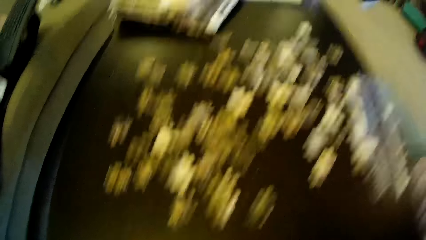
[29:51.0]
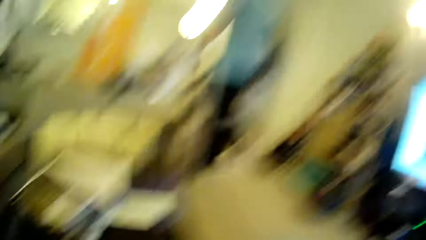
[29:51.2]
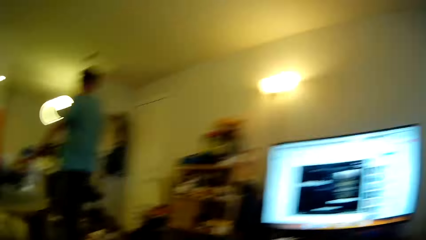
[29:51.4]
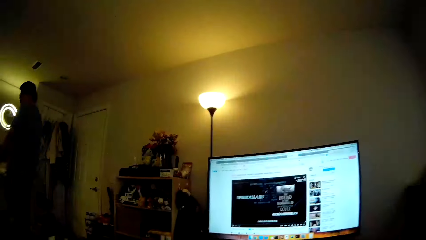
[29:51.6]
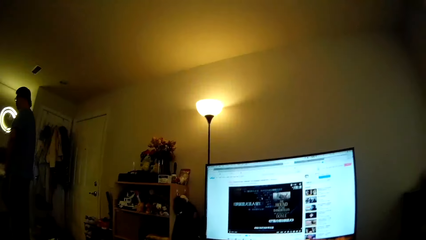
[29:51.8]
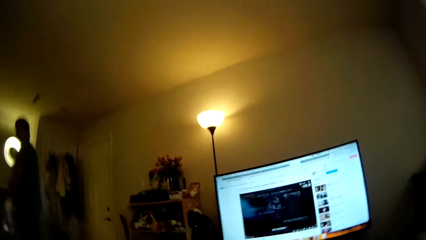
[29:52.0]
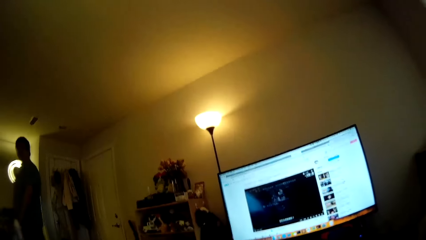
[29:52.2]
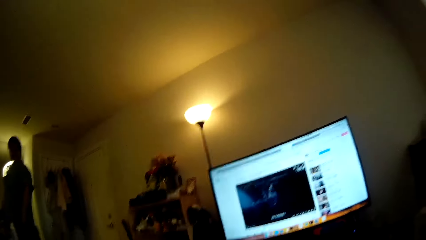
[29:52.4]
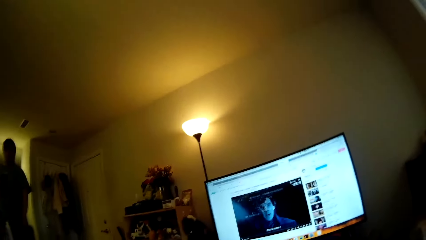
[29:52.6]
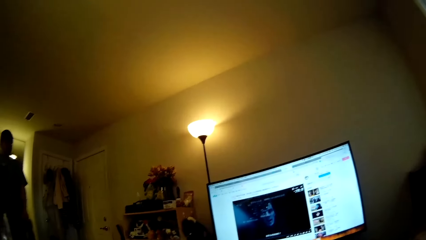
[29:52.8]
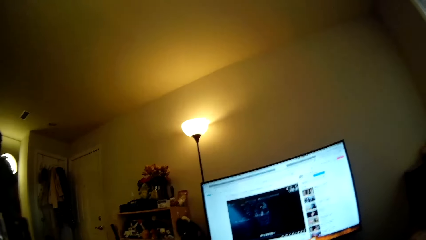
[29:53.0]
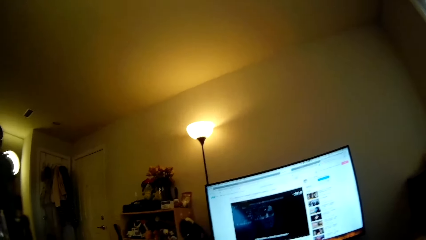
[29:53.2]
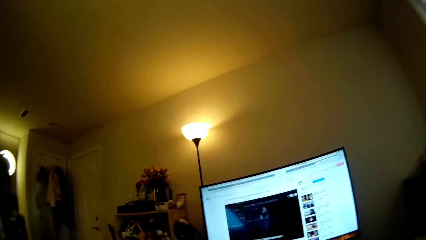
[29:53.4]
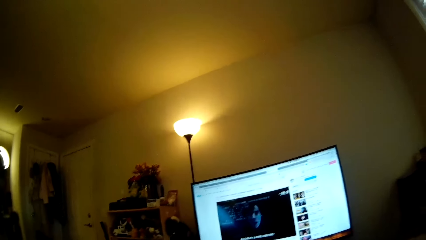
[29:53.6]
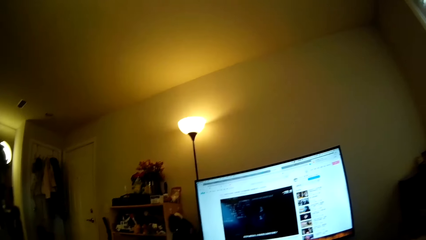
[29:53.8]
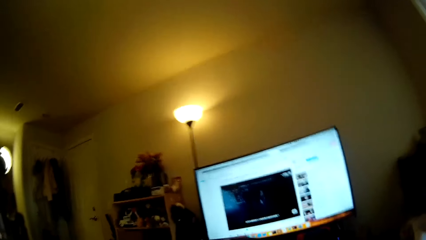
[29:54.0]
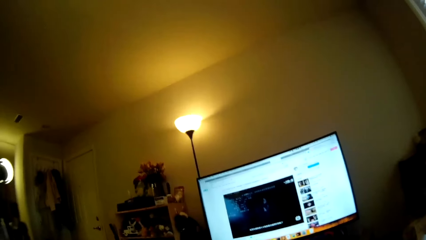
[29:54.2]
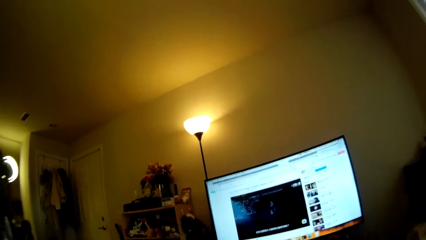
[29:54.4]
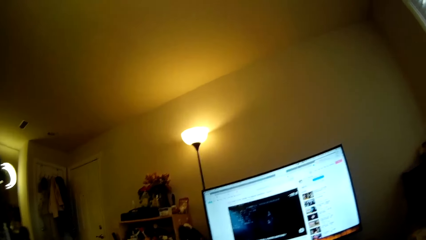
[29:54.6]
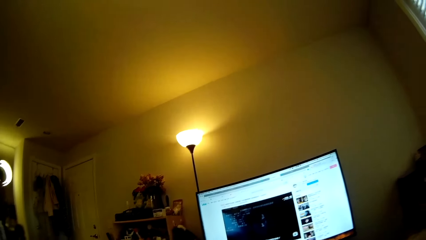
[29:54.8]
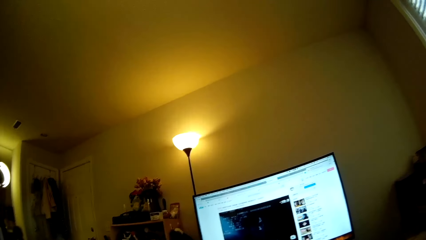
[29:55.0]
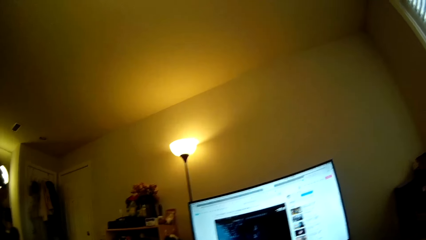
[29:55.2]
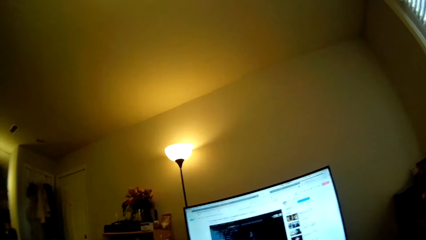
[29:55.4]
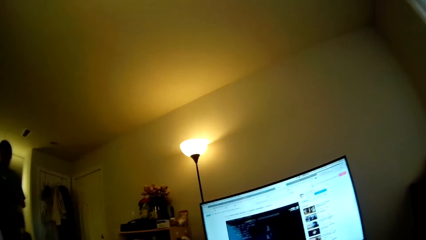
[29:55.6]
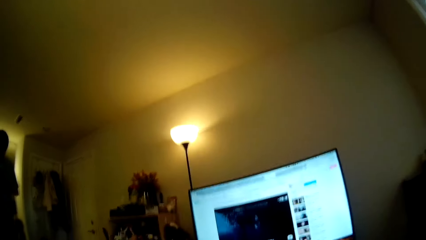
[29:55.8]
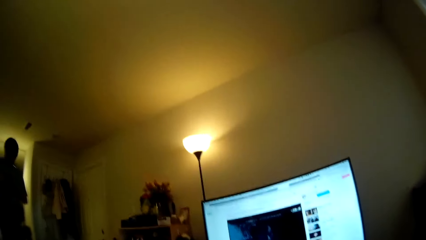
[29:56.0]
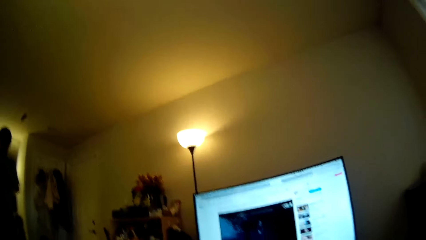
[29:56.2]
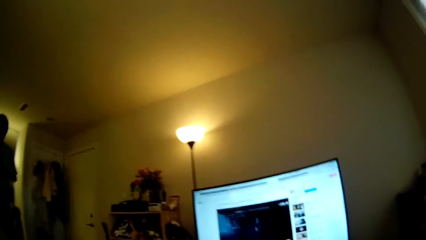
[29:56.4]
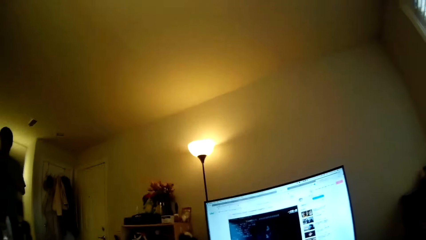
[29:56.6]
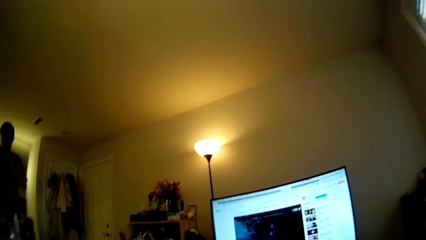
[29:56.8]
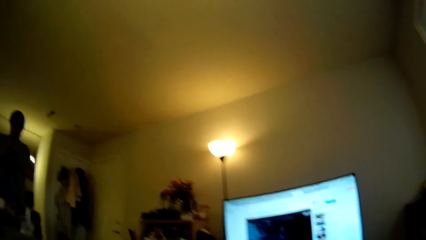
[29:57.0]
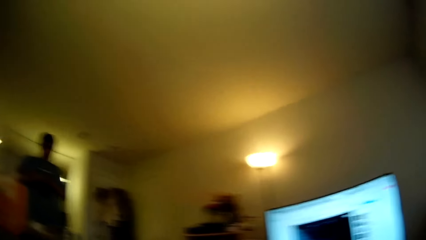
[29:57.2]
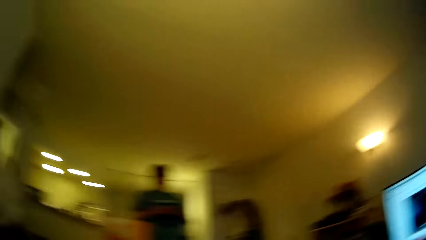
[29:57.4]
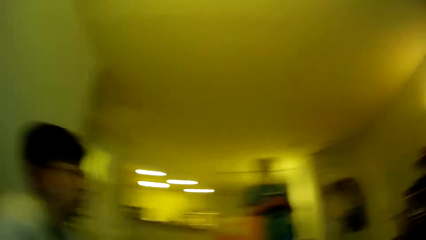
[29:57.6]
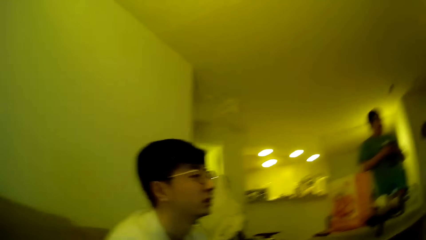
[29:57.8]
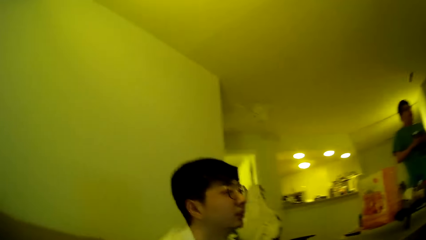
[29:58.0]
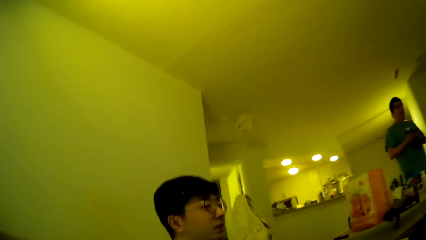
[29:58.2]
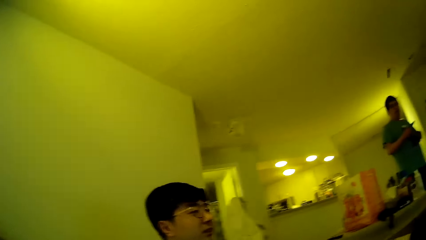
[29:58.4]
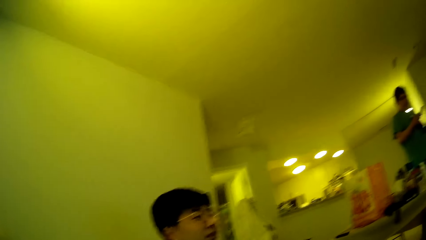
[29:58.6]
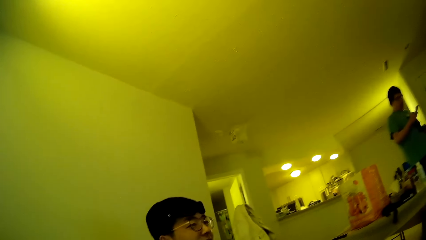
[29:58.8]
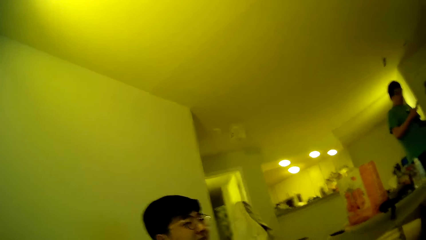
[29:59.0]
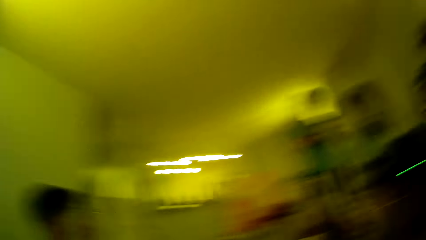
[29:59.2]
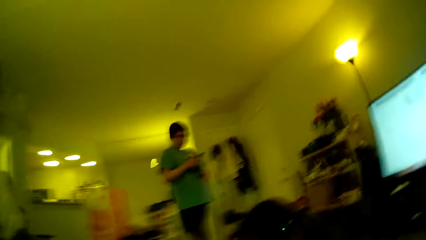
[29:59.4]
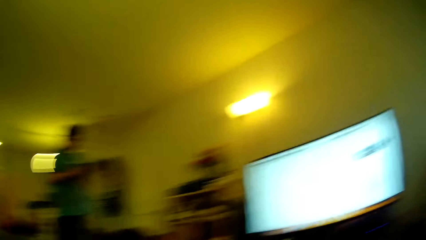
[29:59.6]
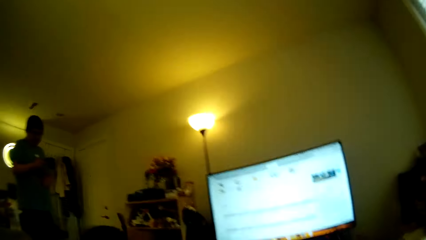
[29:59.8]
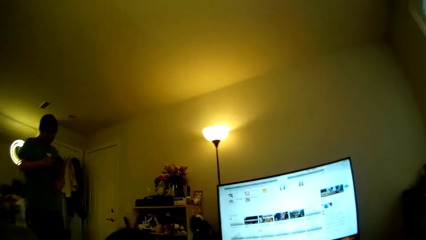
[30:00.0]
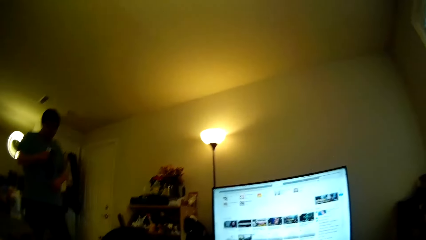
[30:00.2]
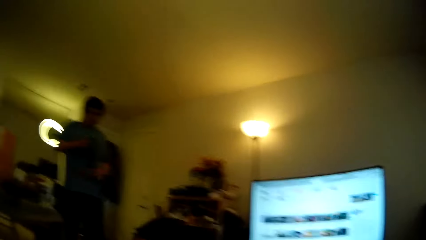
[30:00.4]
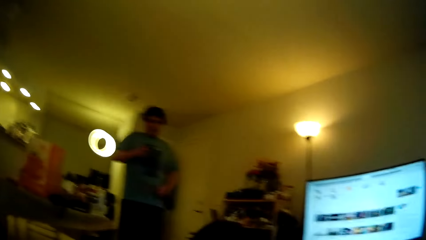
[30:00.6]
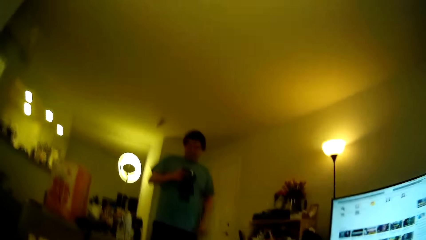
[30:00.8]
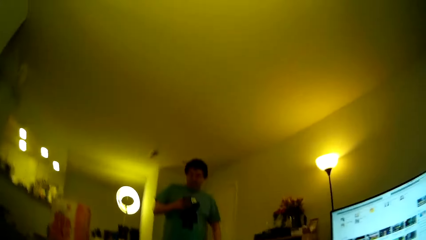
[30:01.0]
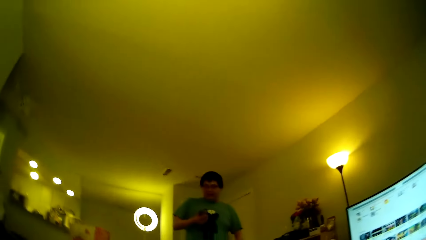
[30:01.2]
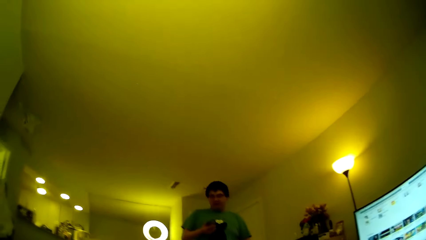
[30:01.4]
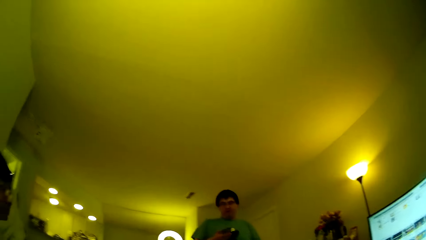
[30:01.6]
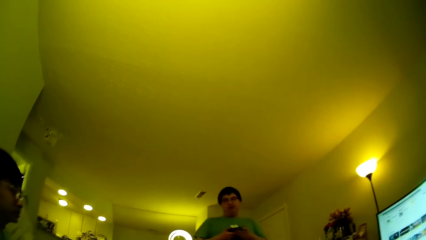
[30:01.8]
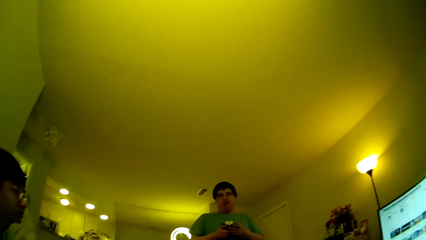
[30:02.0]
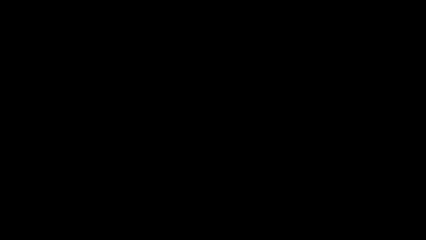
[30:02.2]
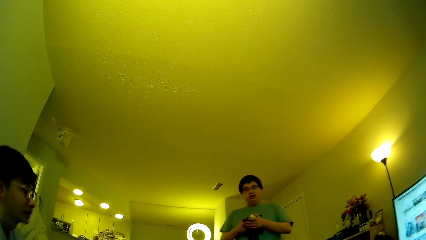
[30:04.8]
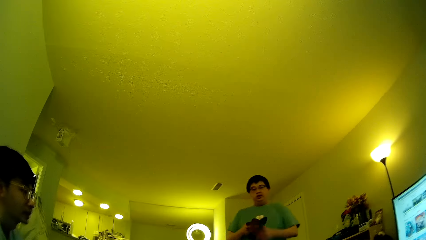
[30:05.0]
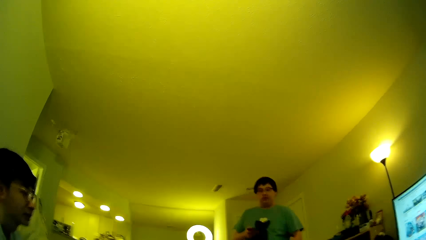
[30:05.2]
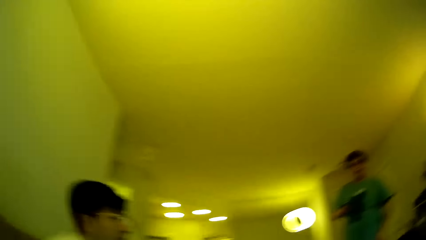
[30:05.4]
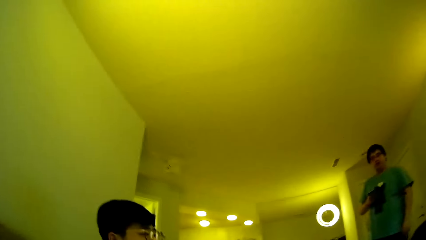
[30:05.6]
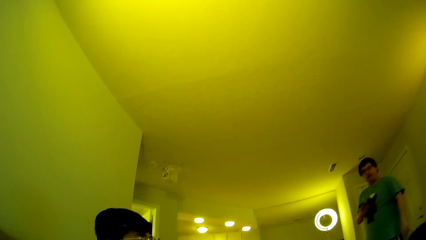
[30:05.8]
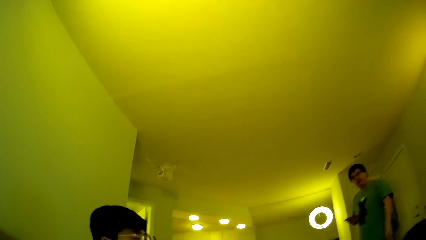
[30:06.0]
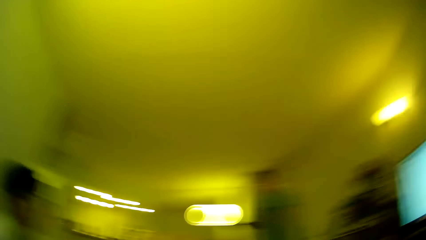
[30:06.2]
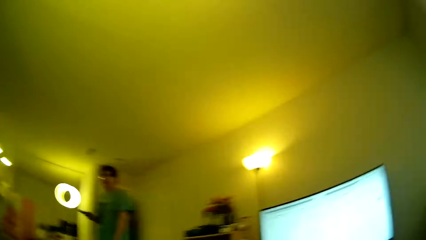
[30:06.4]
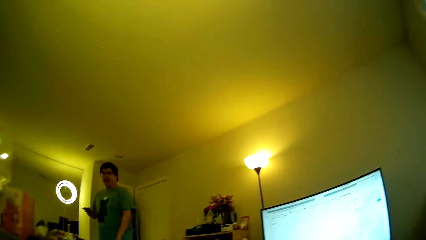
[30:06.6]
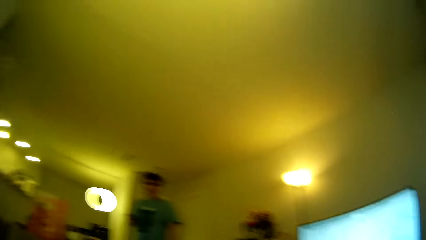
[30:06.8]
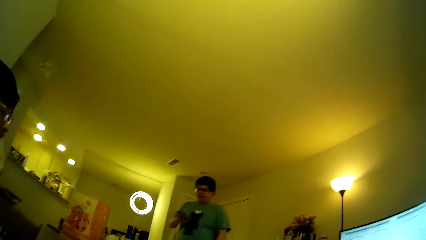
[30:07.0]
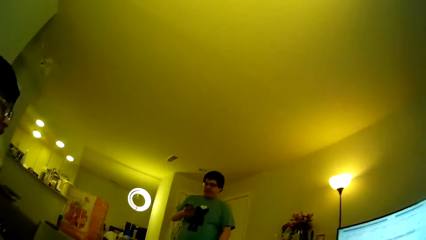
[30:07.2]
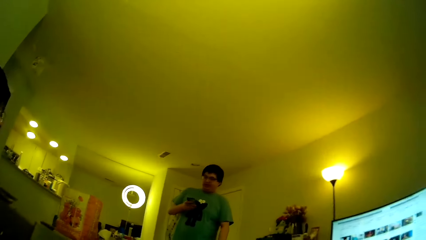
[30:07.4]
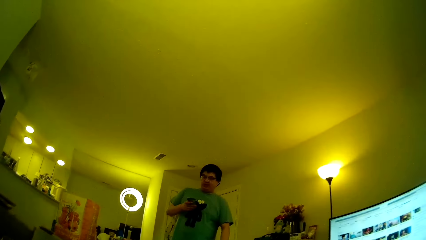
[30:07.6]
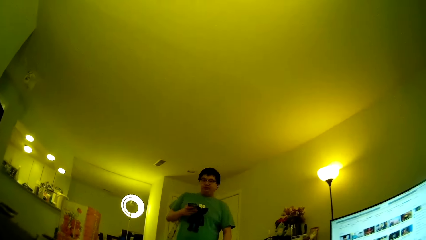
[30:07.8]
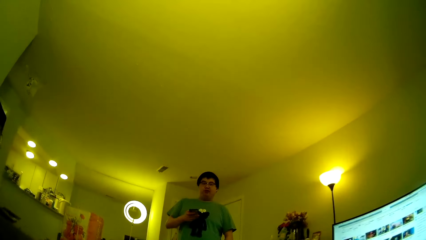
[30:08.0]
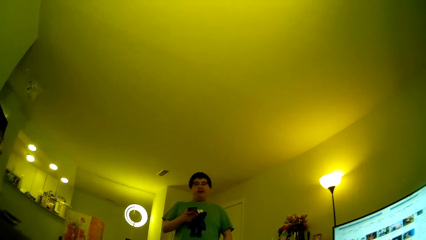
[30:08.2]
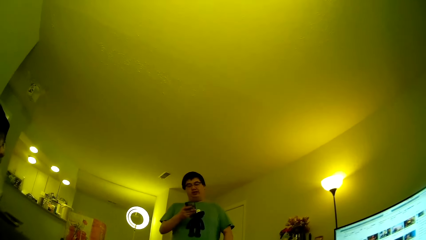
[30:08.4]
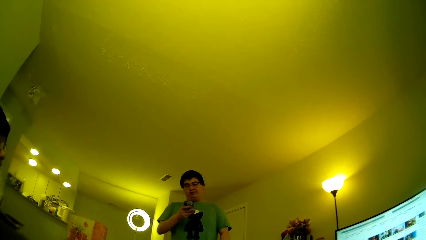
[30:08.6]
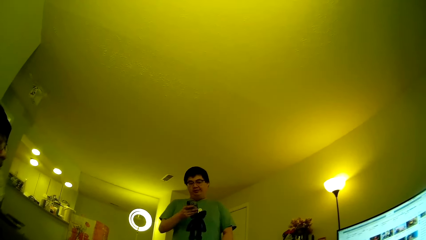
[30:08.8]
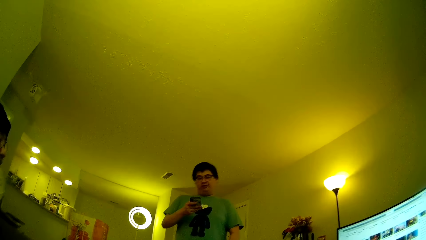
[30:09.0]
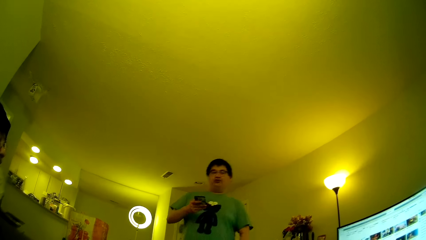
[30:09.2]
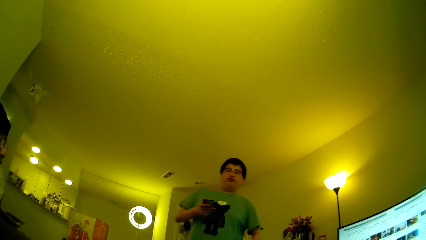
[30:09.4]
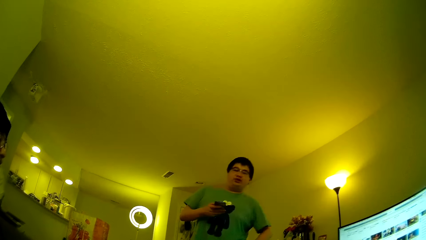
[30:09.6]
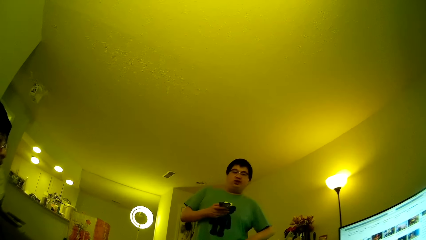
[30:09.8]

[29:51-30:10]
The camera wearer looks around the room. They look at the computer. They look around. A man operates a phone. The camera wearer looks around. The man looks around and steps forward.
